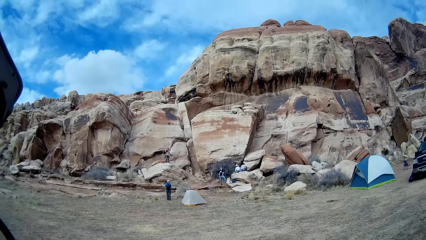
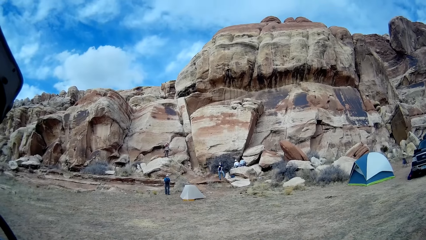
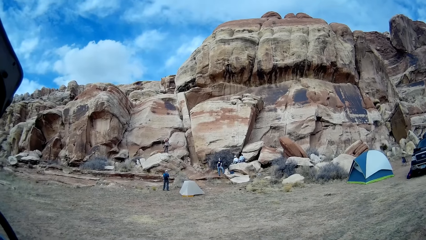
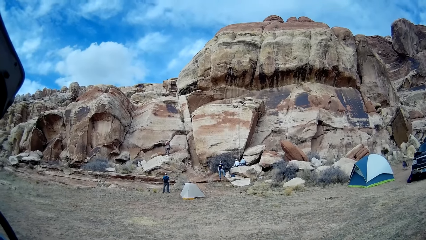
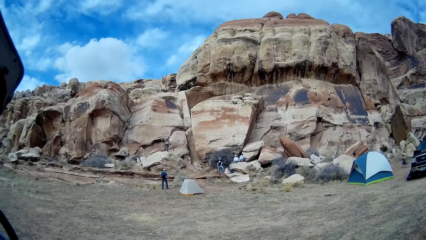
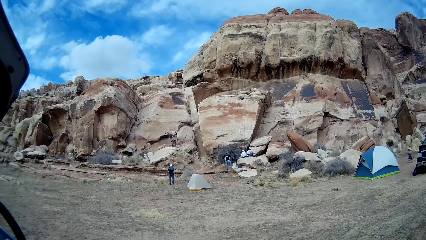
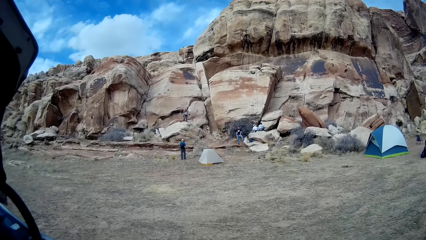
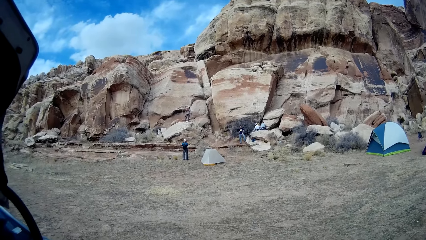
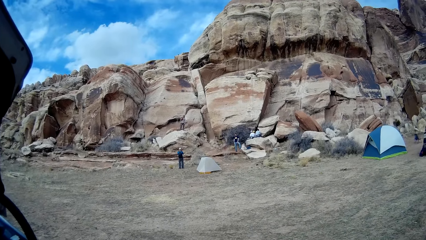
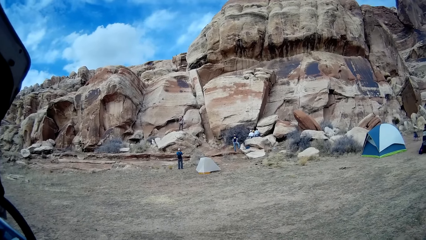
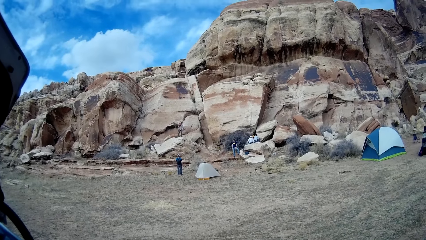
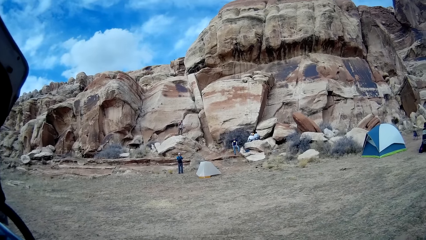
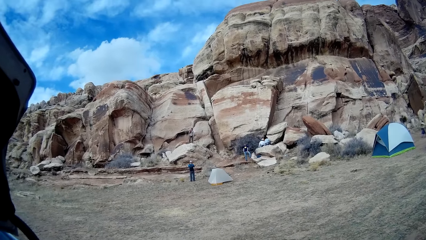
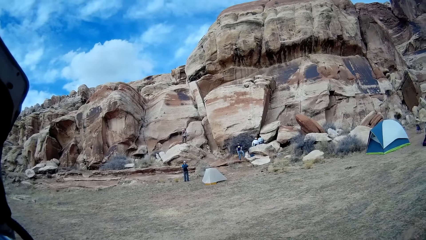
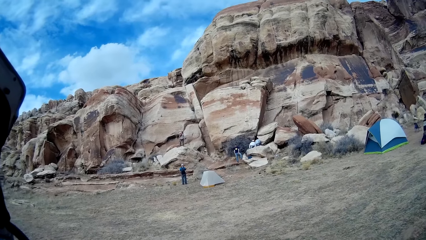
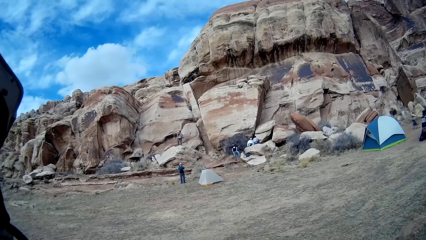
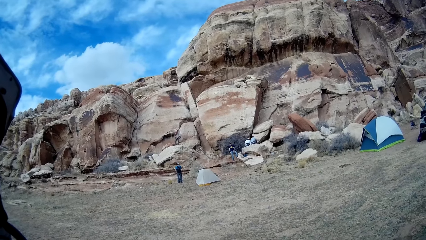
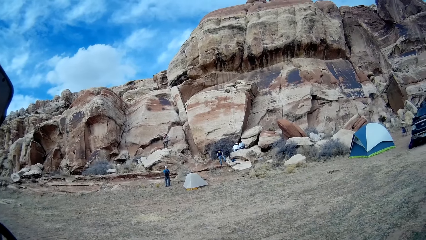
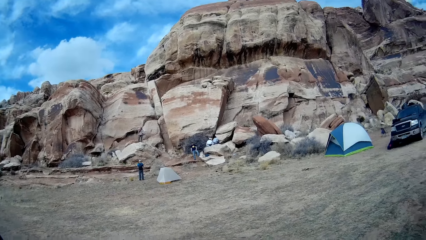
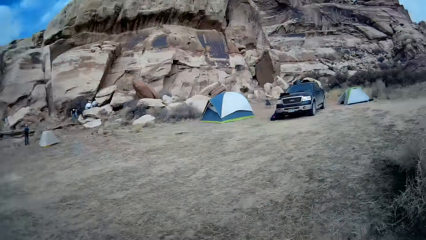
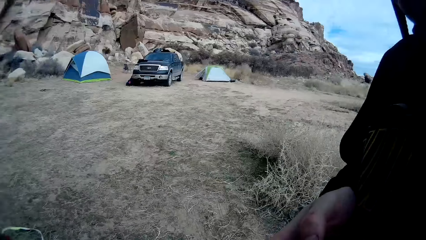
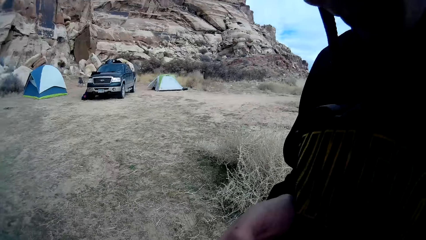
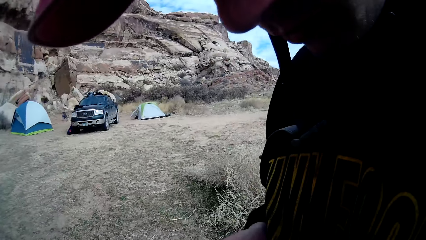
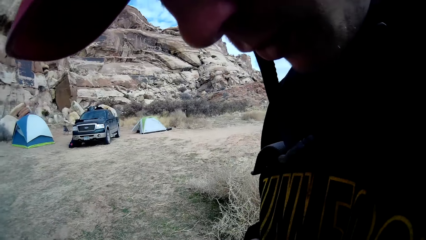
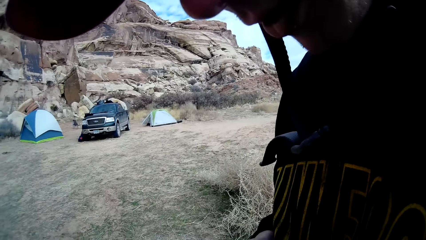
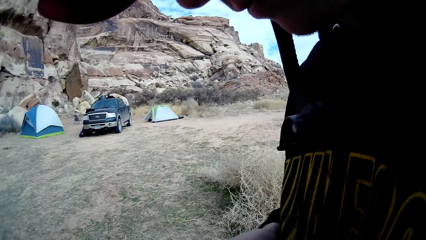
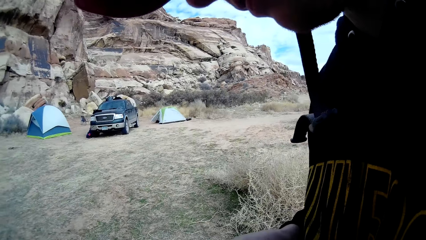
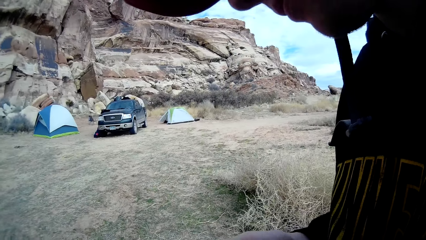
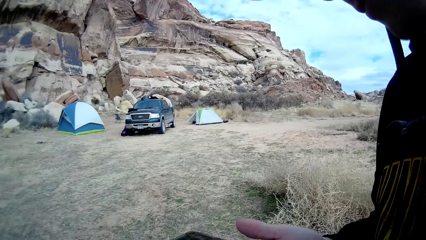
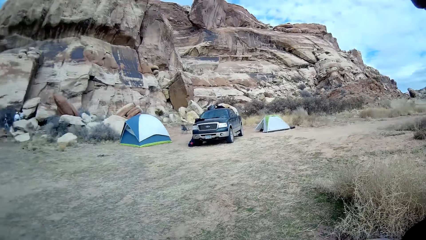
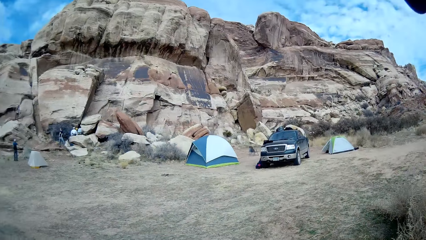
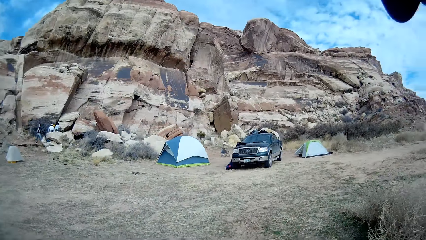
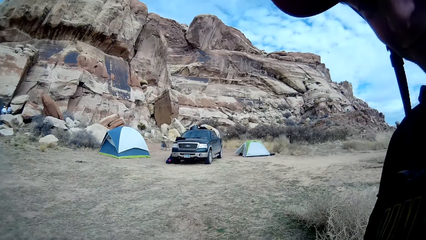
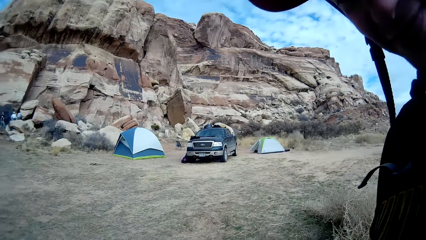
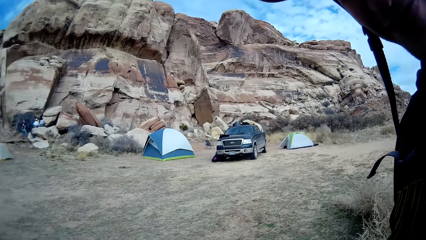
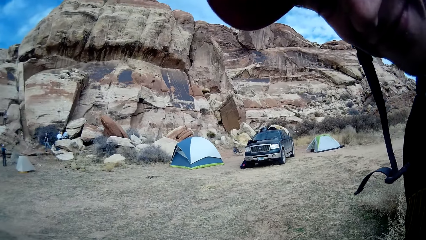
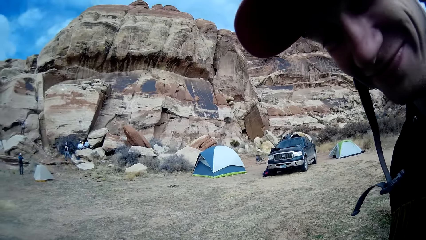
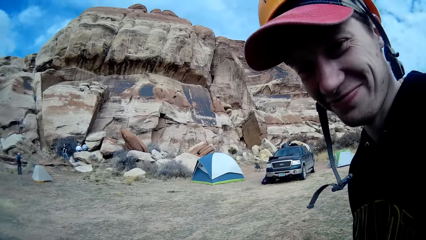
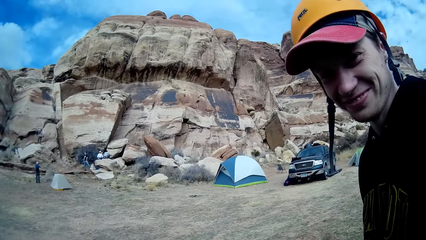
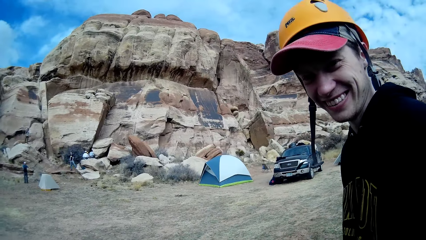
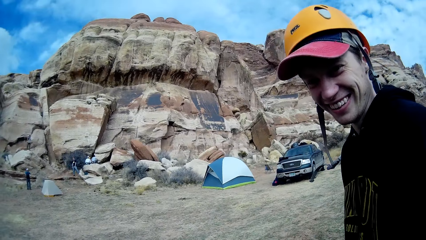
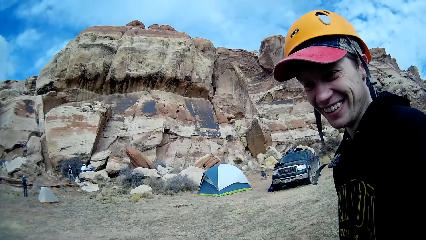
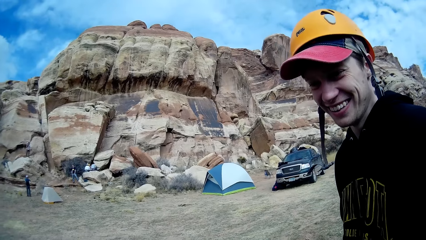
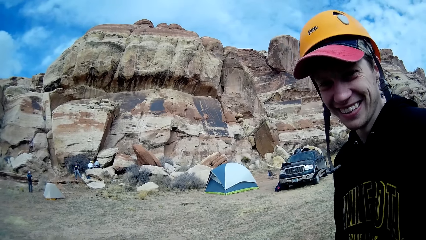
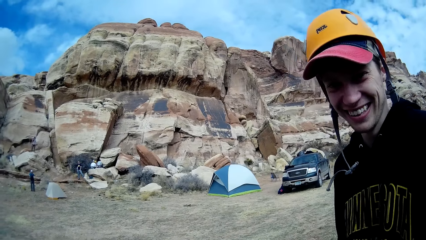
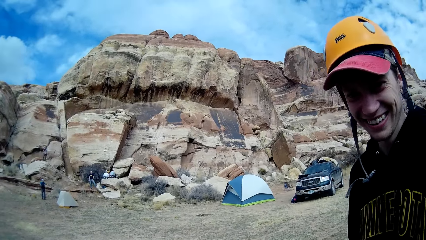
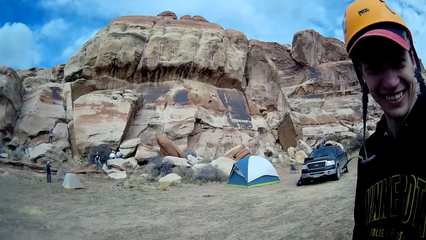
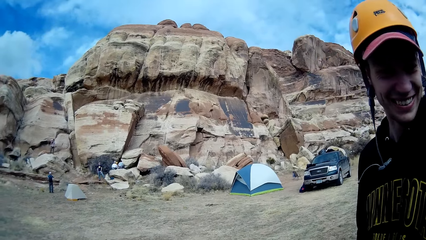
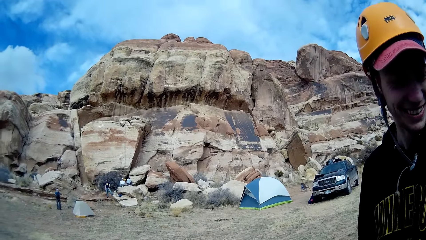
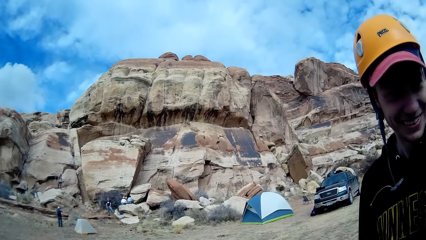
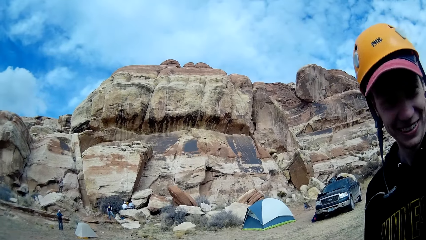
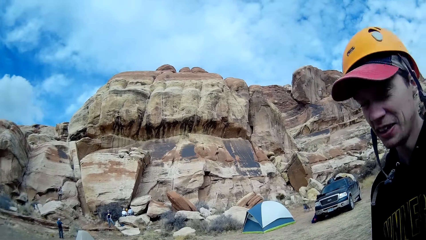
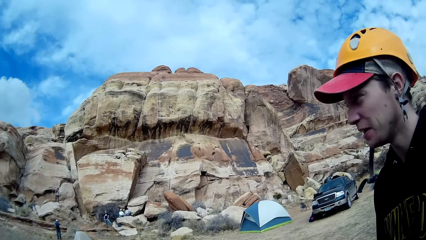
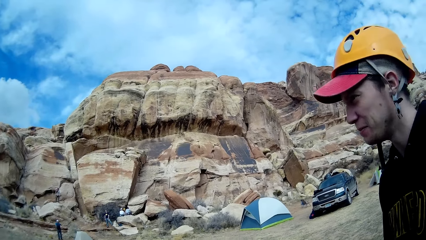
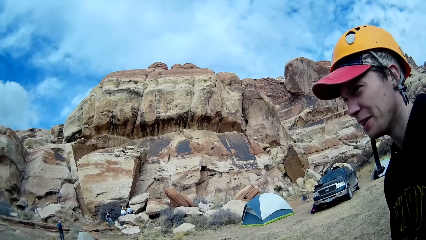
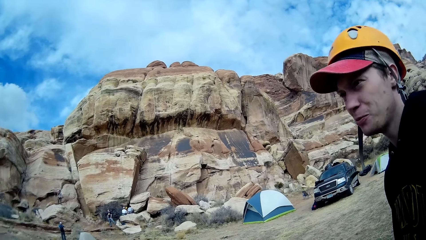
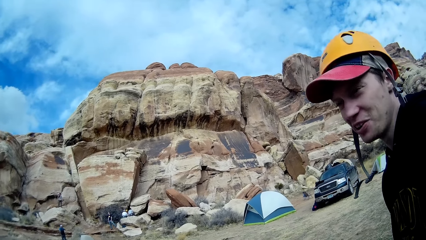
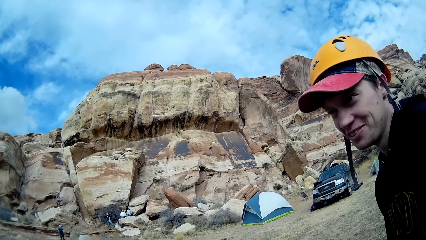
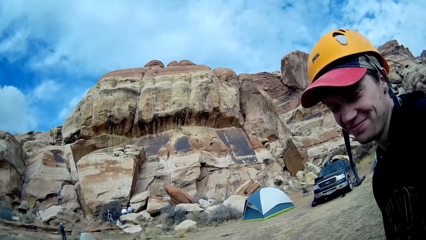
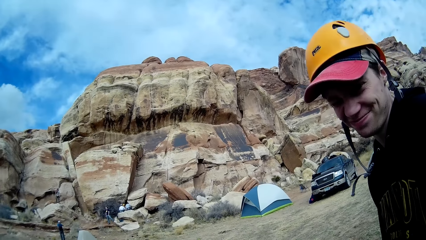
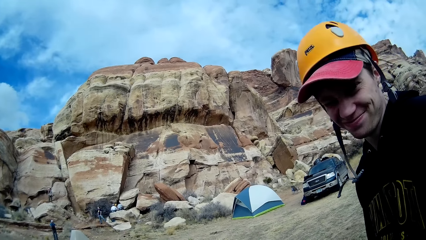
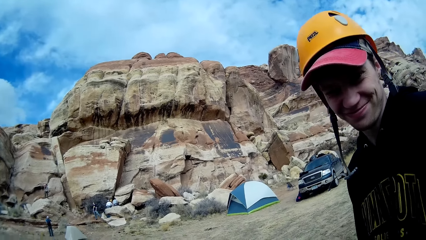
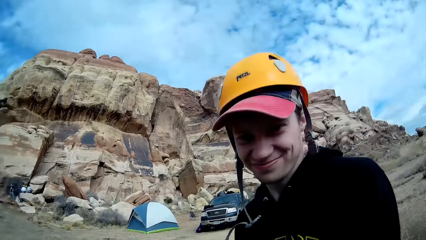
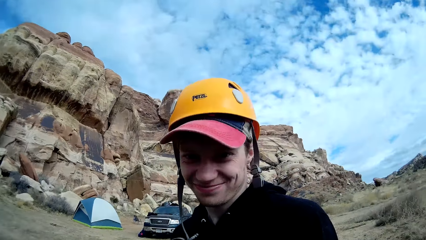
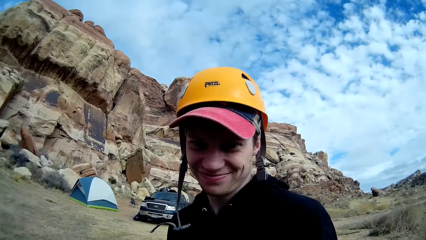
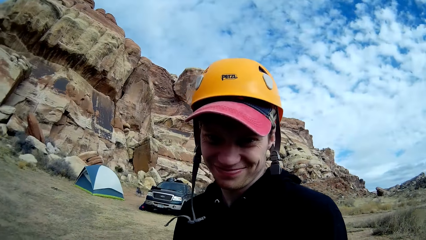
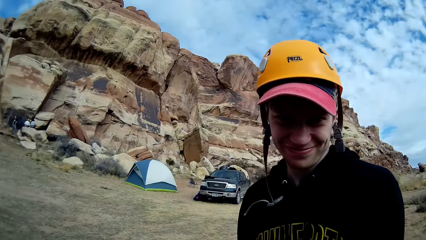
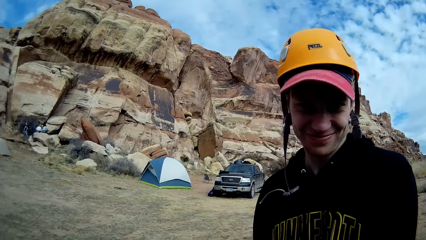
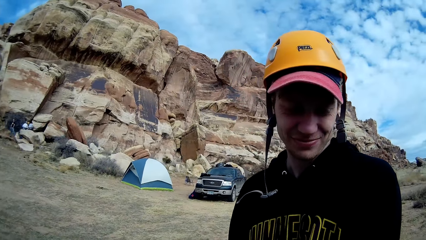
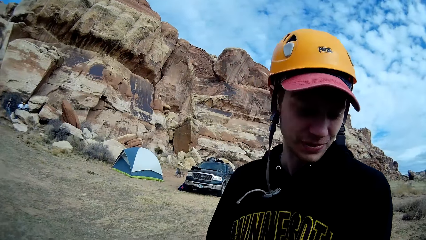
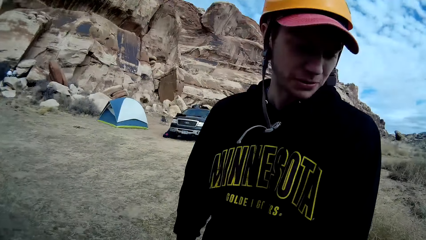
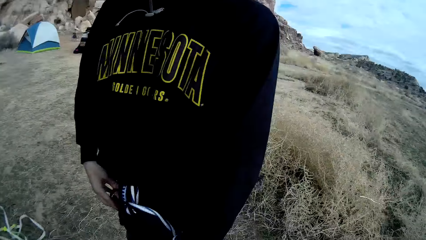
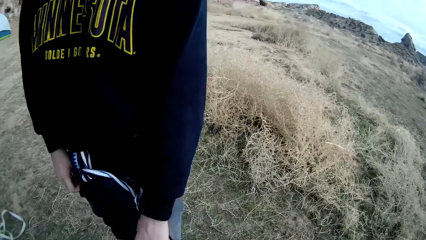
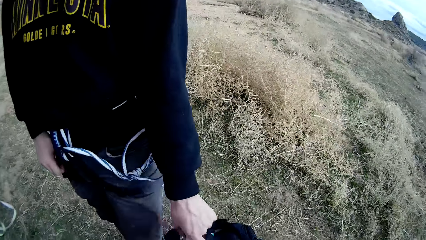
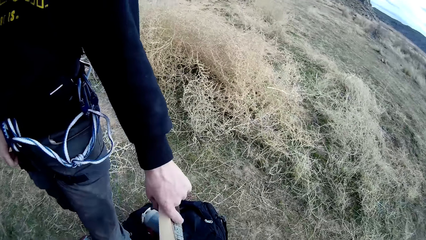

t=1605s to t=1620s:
The camera wearer looks at the man. The man smiles, talks, and smiles.
